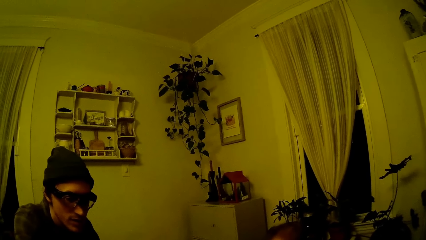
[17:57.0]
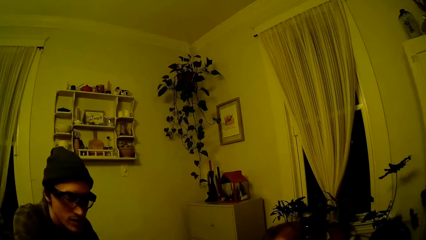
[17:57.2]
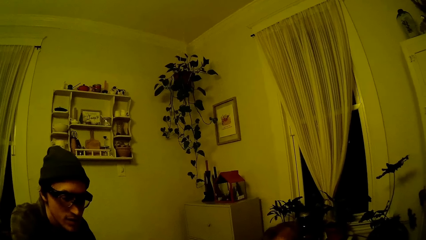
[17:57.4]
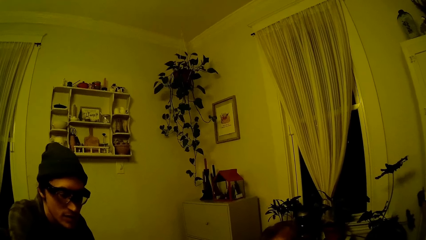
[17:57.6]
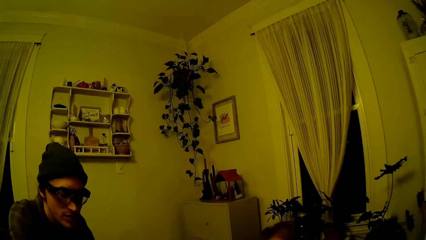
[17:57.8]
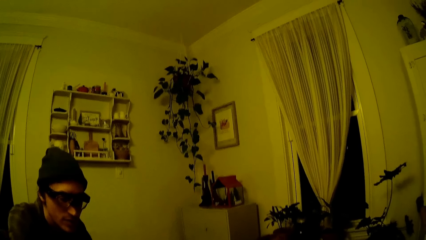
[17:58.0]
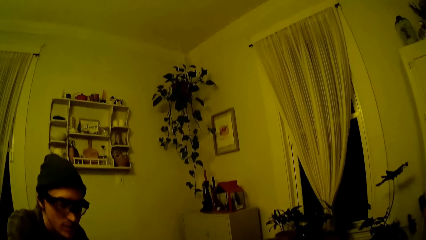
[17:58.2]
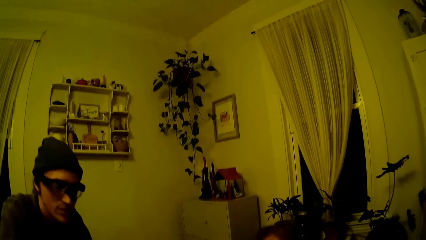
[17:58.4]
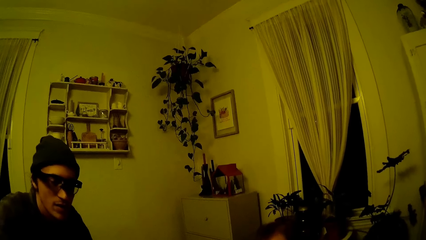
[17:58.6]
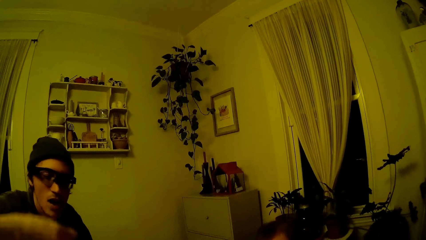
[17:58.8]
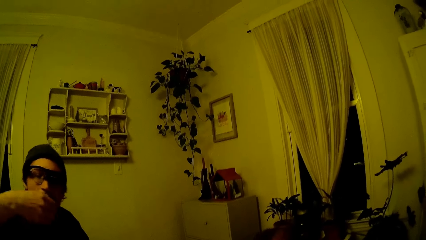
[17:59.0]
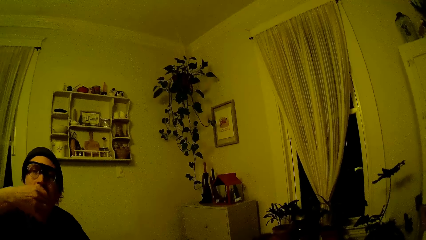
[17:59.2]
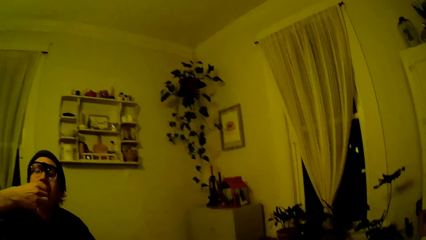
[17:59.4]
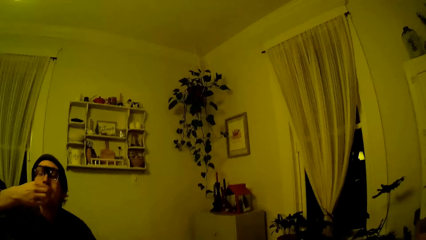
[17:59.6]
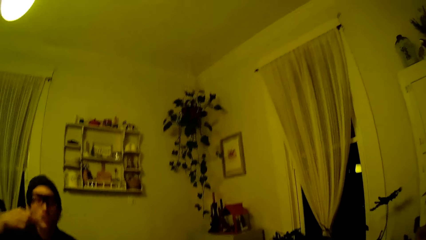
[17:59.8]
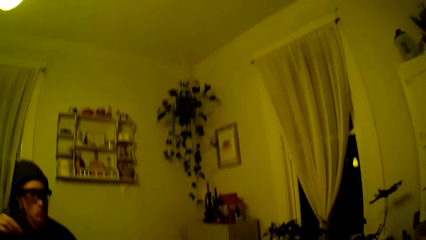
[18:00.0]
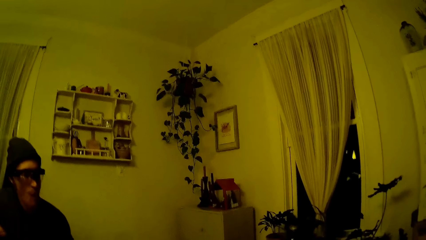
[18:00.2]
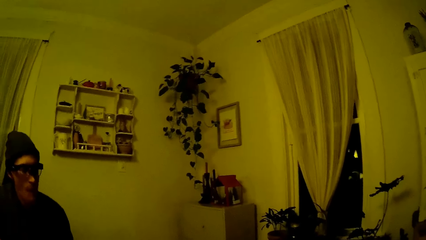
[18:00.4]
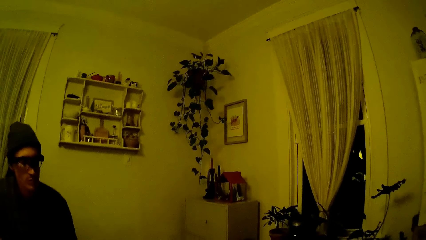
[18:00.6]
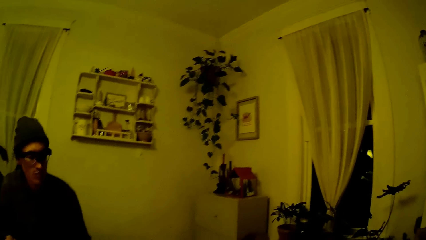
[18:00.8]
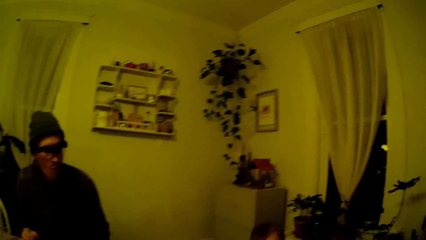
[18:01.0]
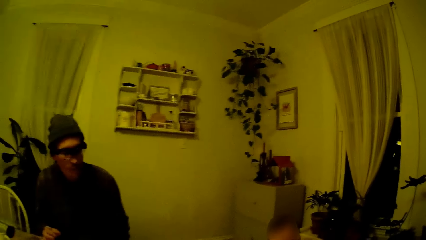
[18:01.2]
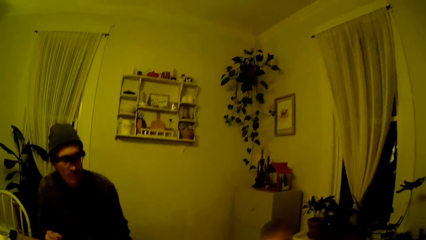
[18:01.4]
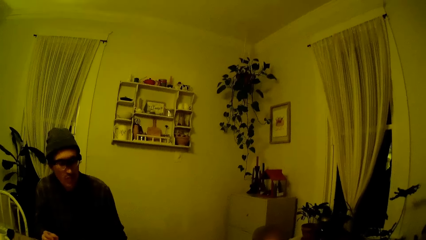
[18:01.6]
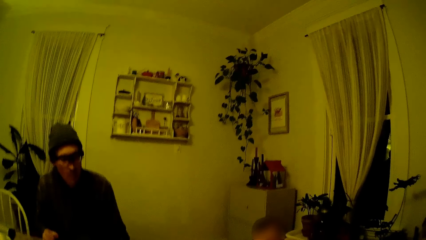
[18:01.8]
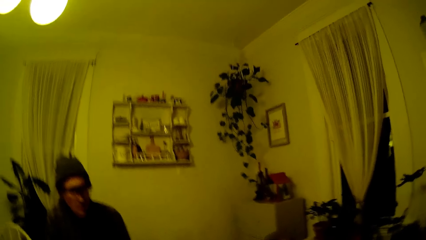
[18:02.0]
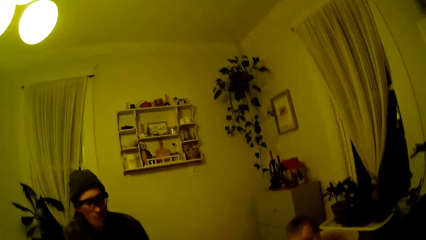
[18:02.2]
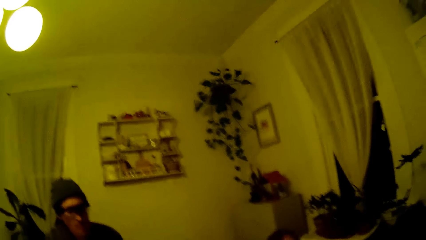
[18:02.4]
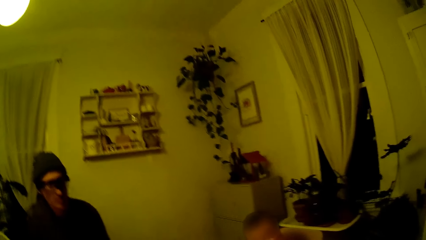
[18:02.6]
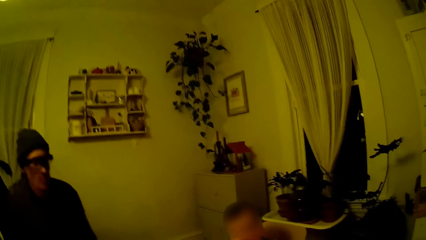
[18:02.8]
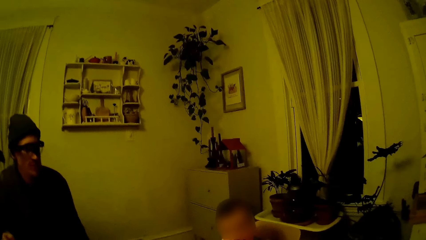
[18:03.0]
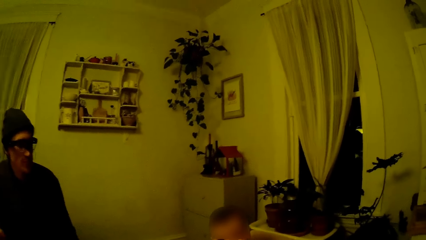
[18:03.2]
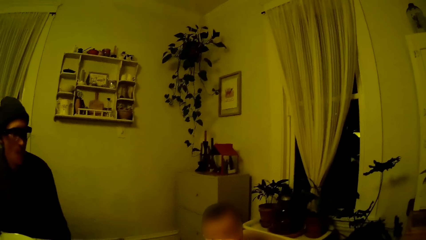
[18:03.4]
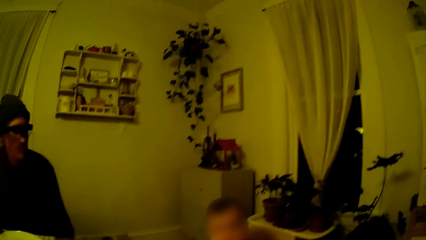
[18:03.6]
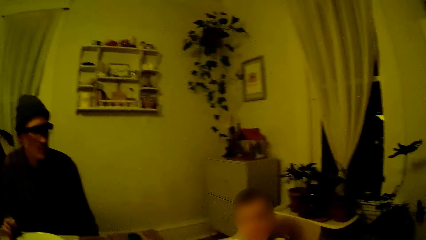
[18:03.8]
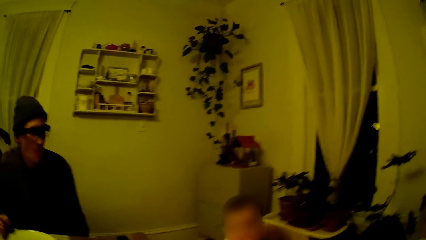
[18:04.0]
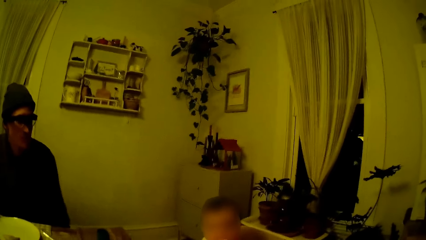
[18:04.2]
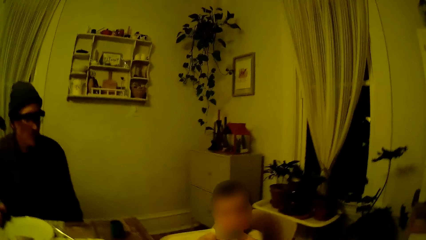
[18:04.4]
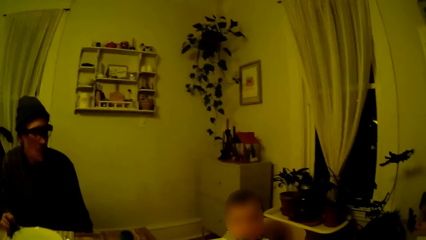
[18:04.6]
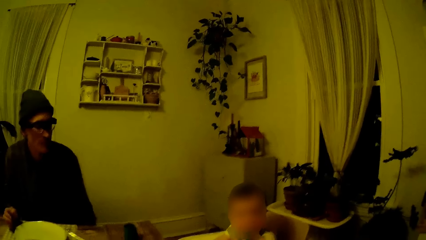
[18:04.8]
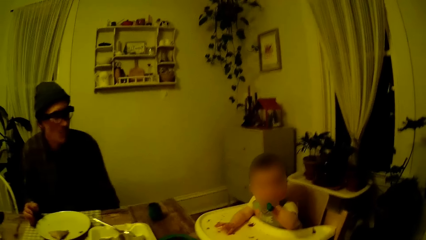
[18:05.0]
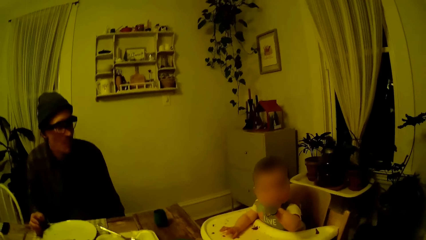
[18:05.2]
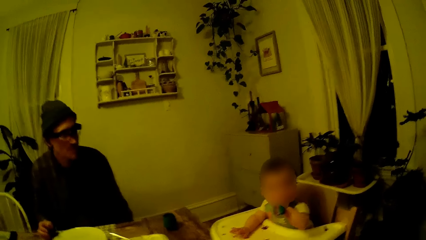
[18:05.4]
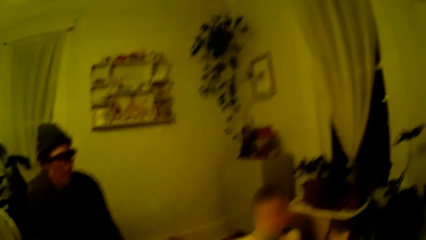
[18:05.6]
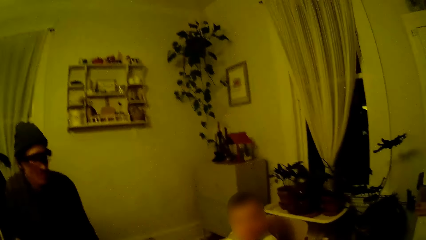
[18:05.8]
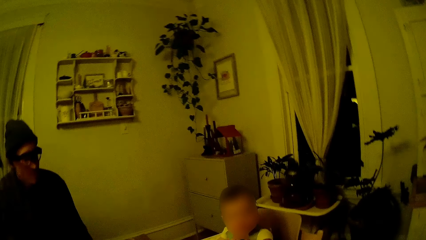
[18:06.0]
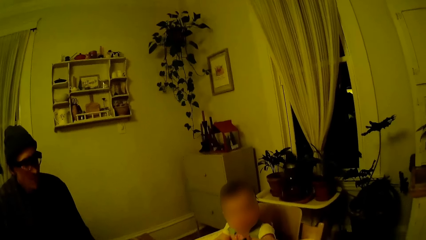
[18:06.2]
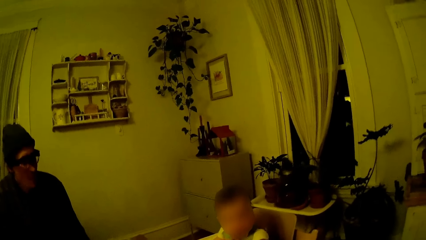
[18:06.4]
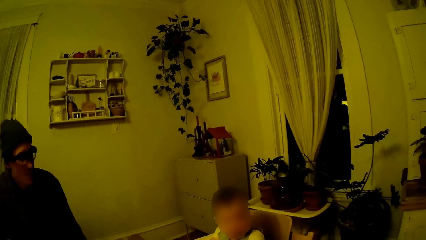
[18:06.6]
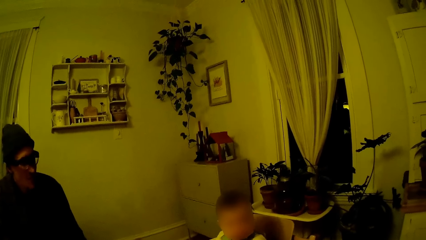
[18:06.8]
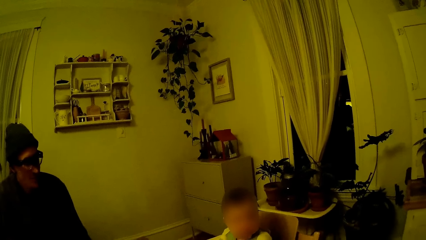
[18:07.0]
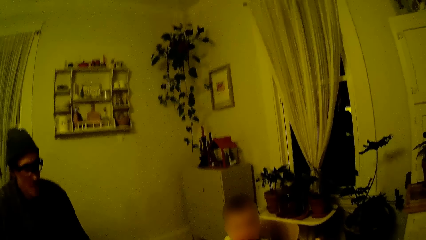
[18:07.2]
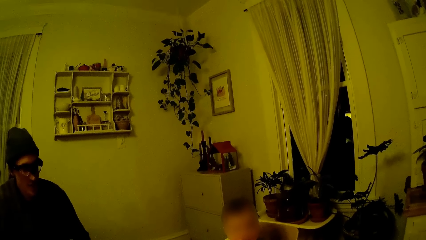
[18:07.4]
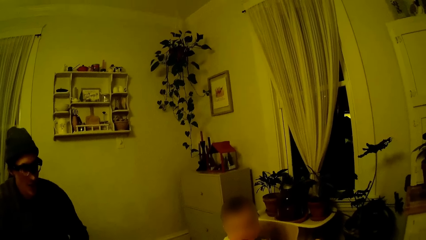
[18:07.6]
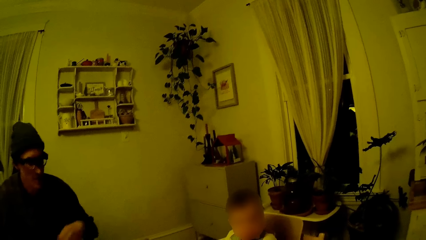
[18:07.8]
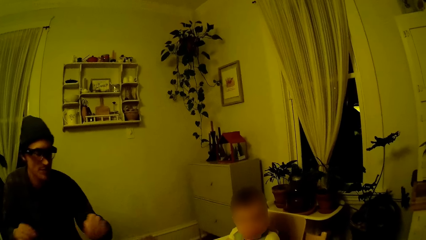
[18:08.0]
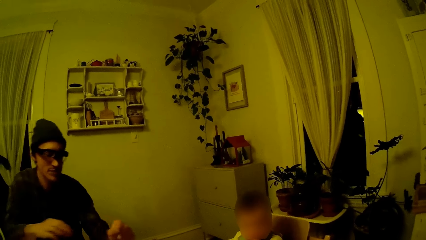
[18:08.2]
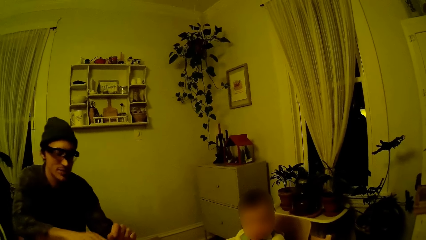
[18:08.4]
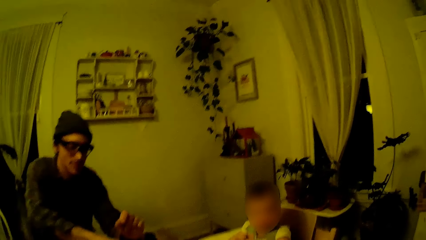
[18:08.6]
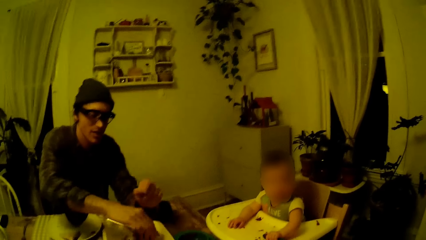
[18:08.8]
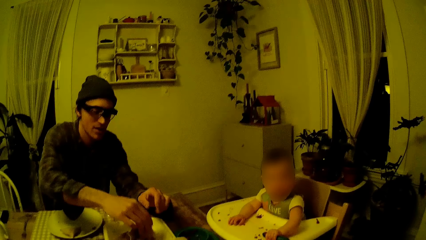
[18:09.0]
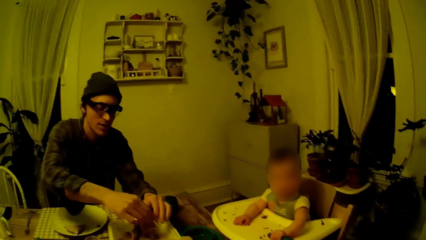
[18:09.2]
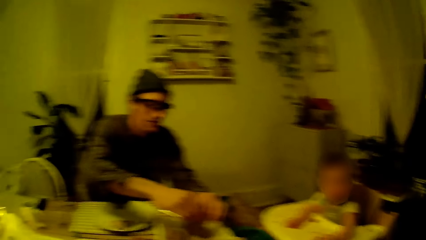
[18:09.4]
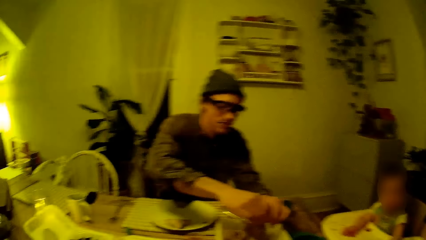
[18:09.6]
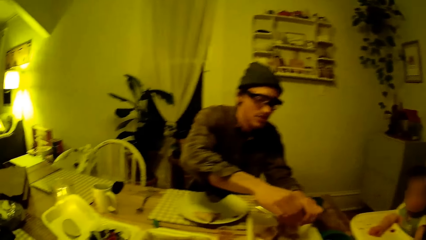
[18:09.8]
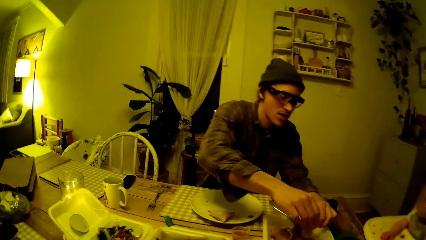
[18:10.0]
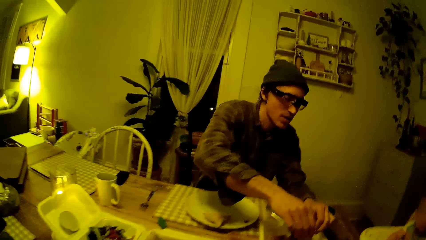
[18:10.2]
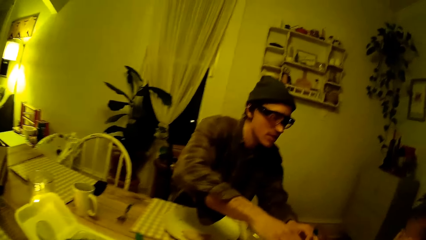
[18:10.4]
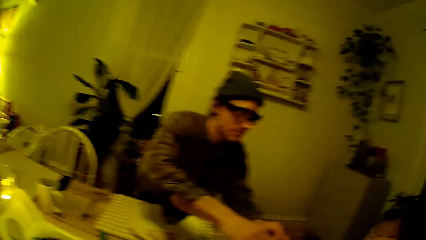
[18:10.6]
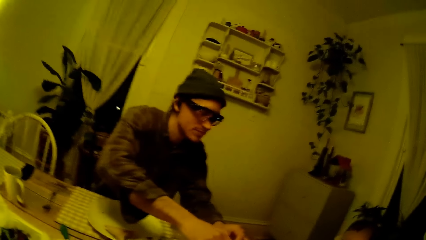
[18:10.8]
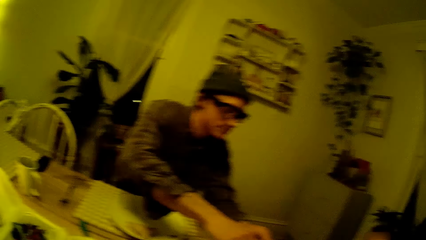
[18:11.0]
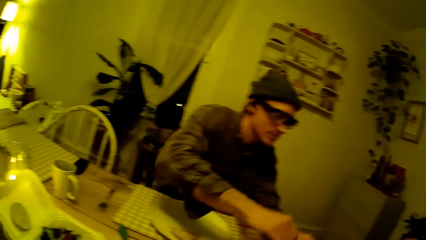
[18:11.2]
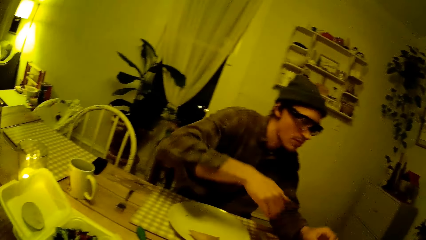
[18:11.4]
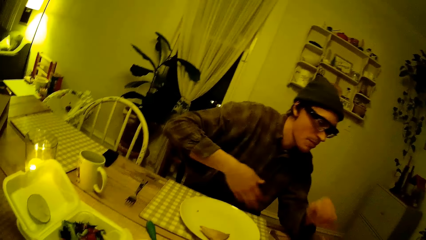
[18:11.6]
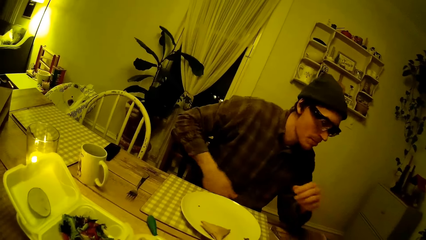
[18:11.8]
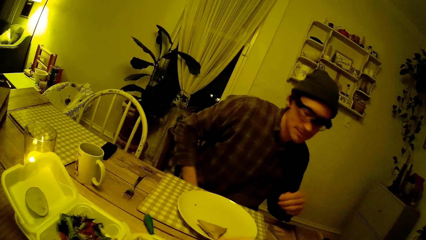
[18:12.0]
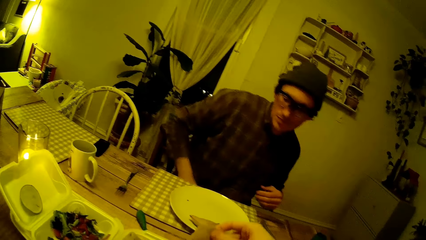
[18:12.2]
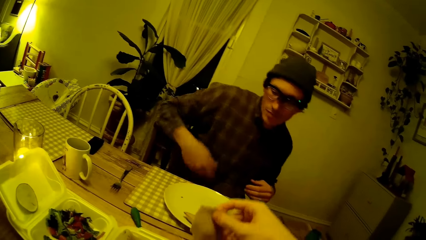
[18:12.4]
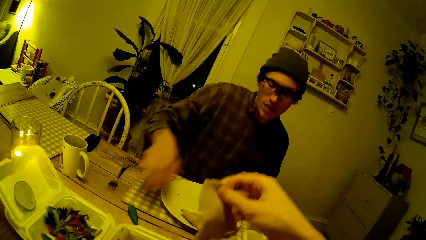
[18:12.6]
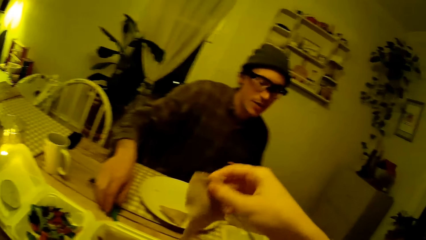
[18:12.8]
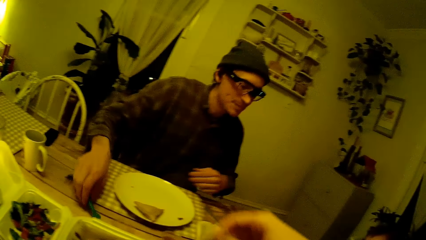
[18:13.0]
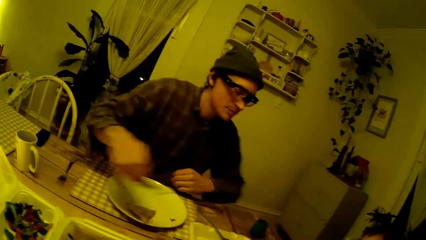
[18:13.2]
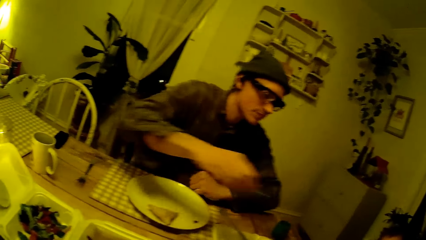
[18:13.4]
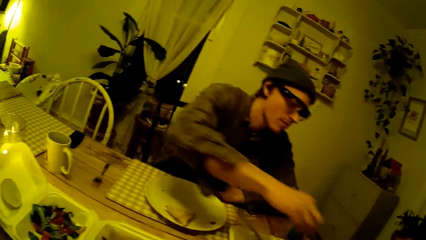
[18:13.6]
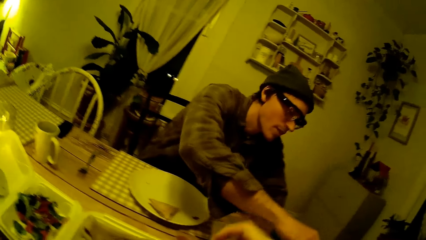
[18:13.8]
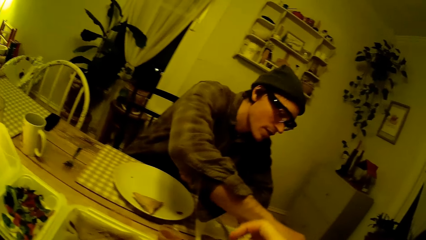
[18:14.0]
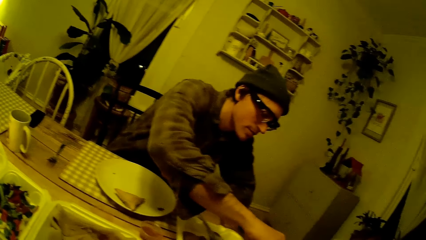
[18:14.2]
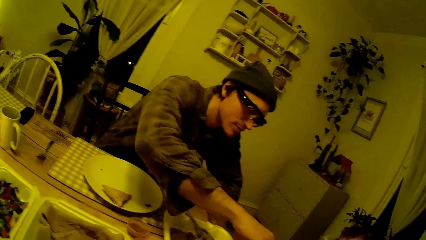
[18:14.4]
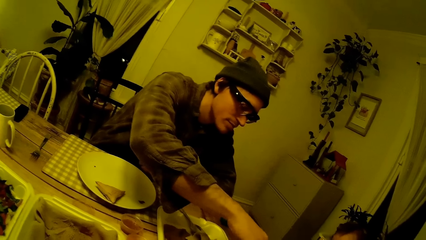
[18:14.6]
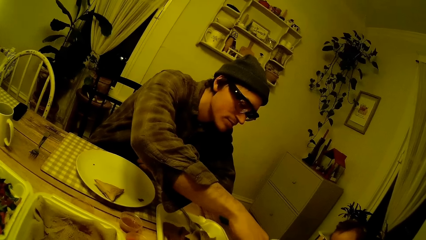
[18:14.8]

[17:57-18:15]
The man eats a piece of the shawarma with his right hand. The camera wearer looks at the man and speaks to the man. They look at a baby. The man speaks to the camera wearer. The man tears the shawarma on the plate with both hands. The camera wearer speaks to the man. The man picks up food. The camera wearer looks at the man. The man speaks to the camera wearer. The camera wearer picks up food. The man picks up the small plastic spoon on the table with his right hand.
